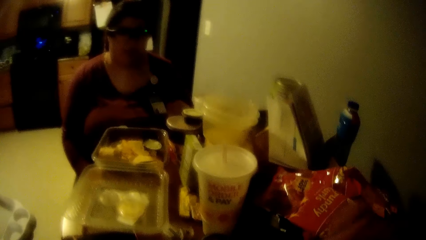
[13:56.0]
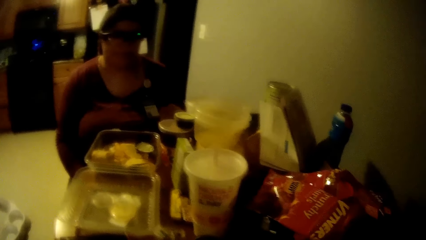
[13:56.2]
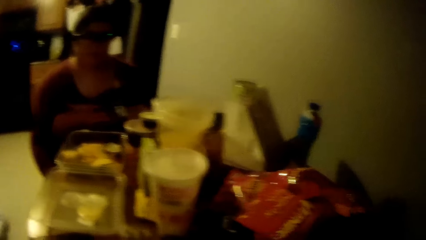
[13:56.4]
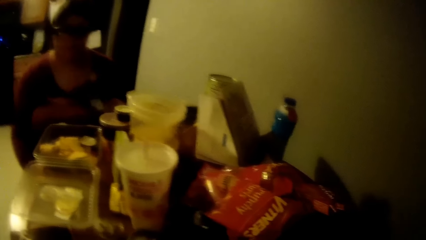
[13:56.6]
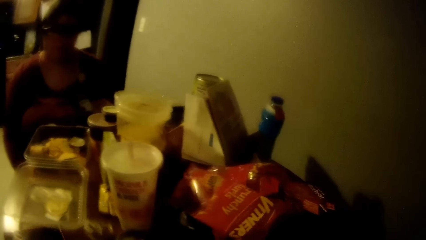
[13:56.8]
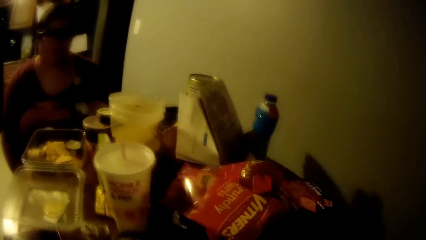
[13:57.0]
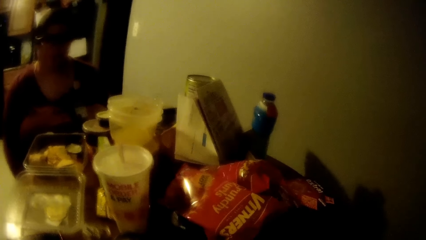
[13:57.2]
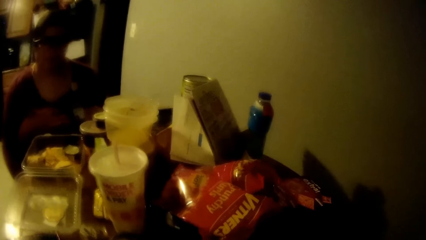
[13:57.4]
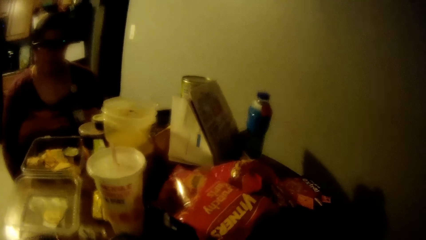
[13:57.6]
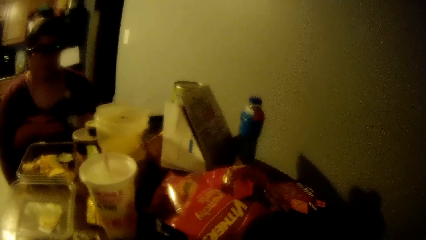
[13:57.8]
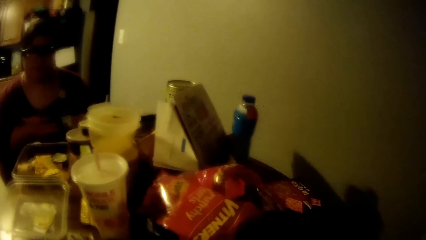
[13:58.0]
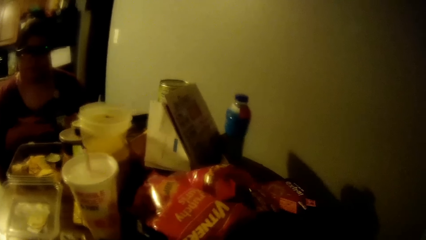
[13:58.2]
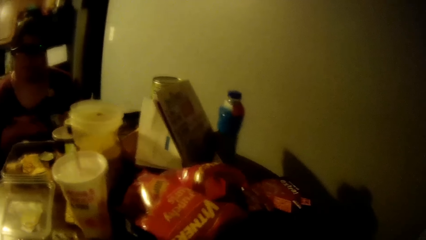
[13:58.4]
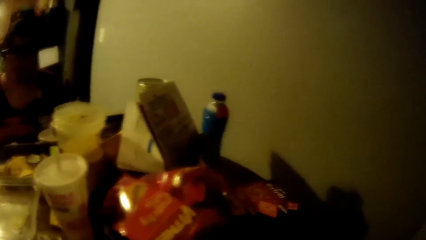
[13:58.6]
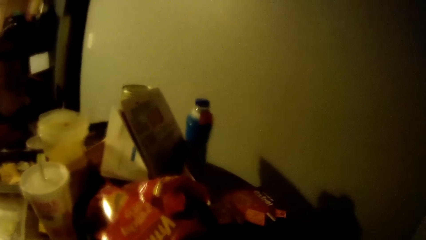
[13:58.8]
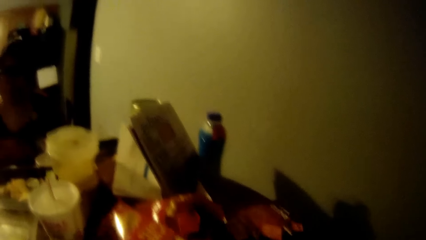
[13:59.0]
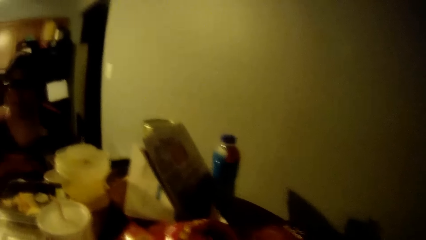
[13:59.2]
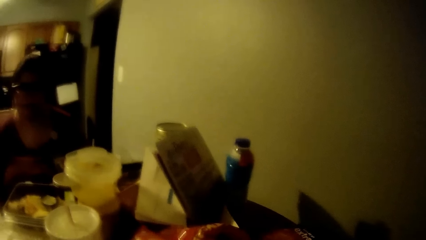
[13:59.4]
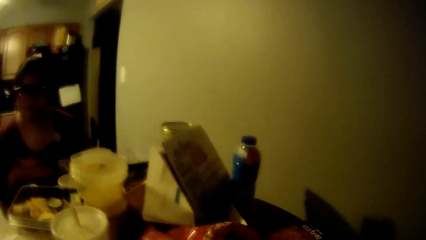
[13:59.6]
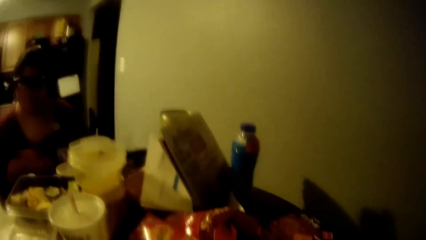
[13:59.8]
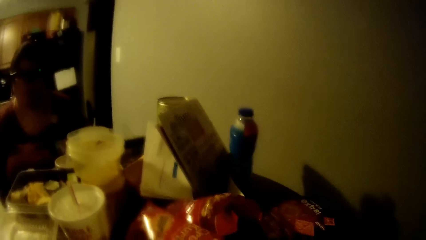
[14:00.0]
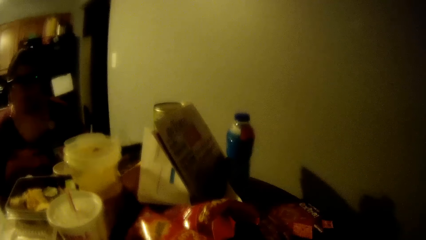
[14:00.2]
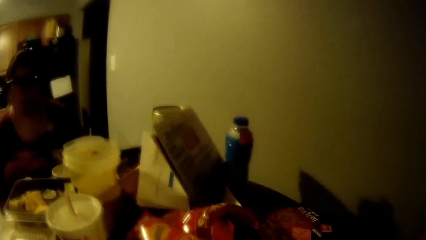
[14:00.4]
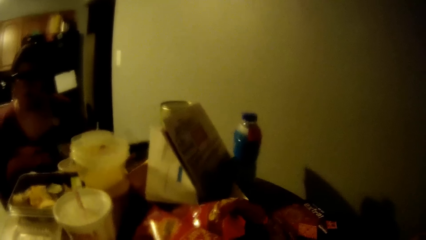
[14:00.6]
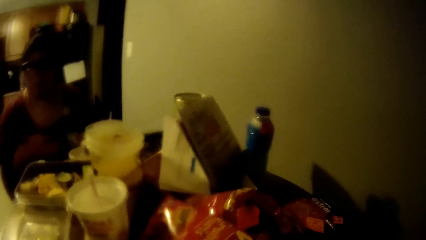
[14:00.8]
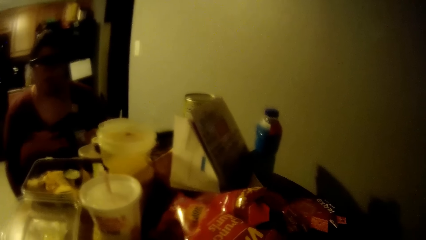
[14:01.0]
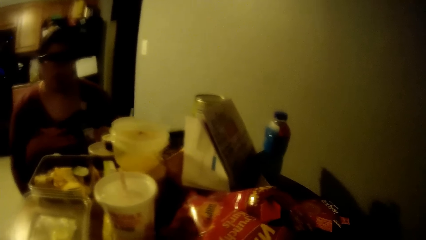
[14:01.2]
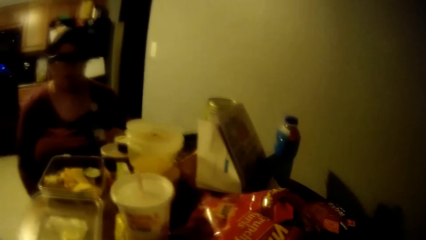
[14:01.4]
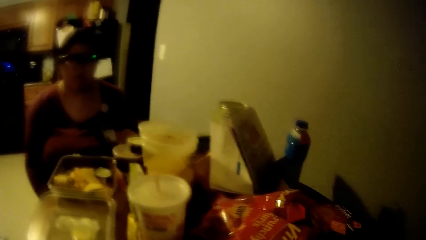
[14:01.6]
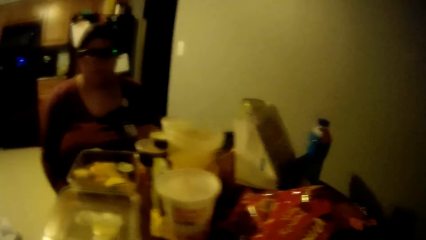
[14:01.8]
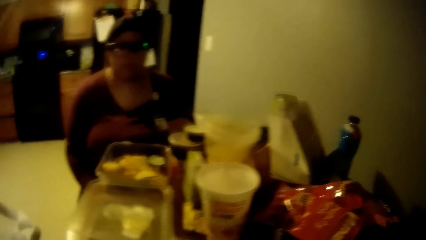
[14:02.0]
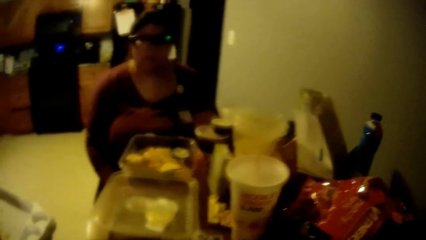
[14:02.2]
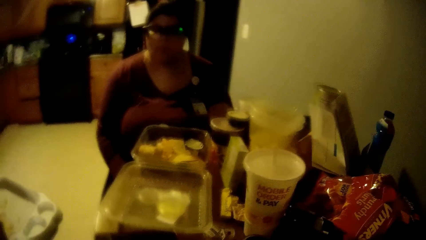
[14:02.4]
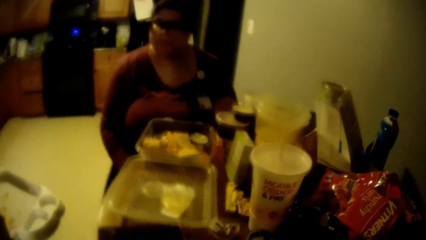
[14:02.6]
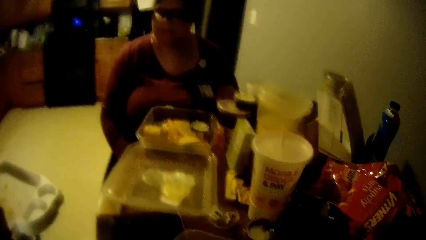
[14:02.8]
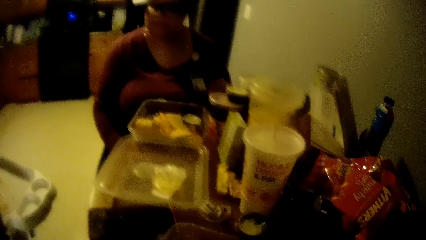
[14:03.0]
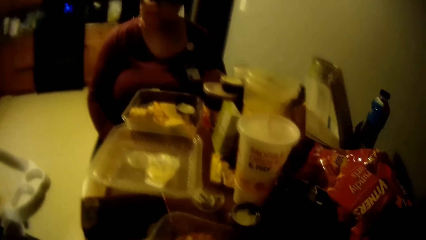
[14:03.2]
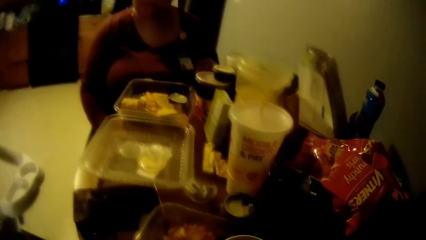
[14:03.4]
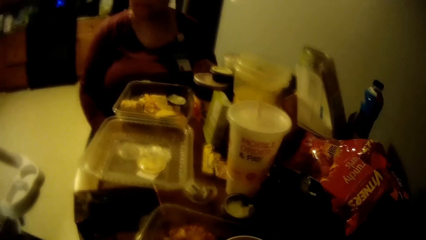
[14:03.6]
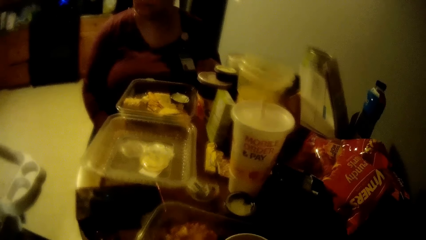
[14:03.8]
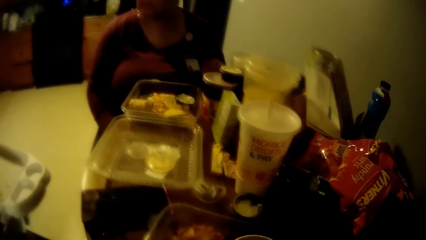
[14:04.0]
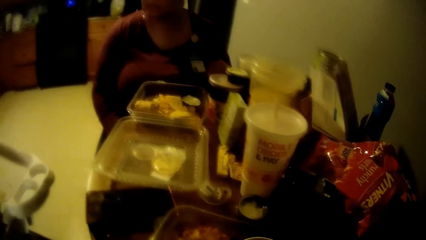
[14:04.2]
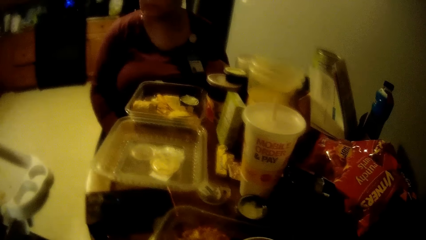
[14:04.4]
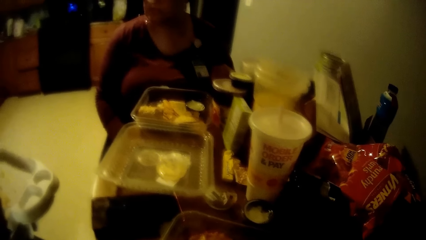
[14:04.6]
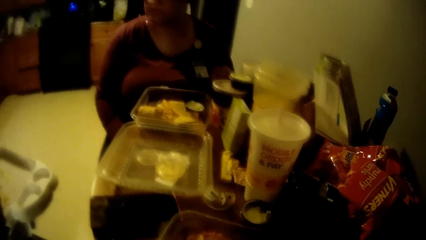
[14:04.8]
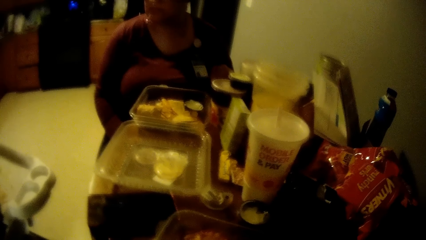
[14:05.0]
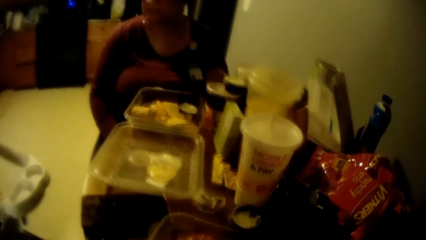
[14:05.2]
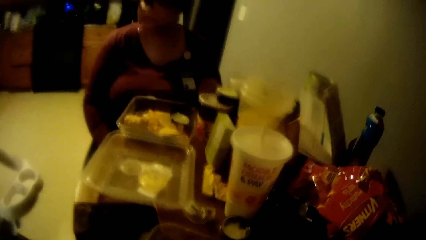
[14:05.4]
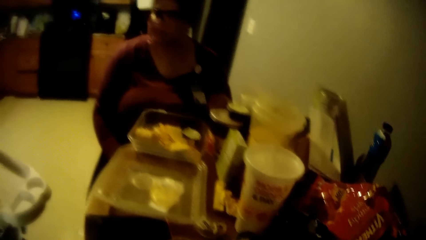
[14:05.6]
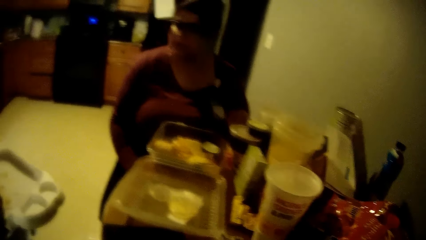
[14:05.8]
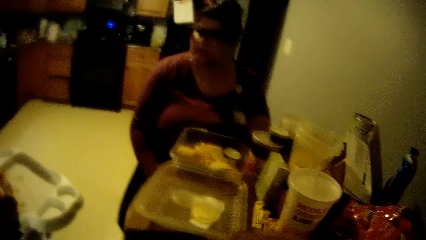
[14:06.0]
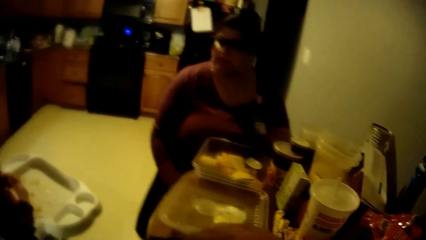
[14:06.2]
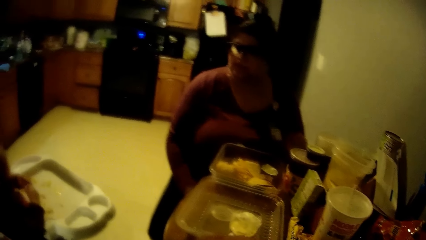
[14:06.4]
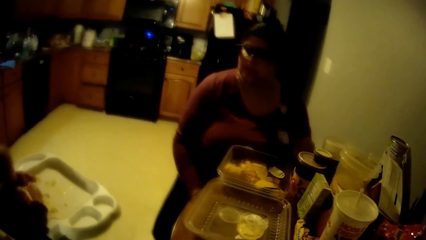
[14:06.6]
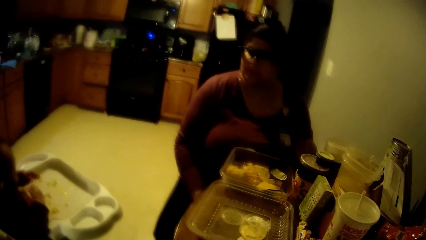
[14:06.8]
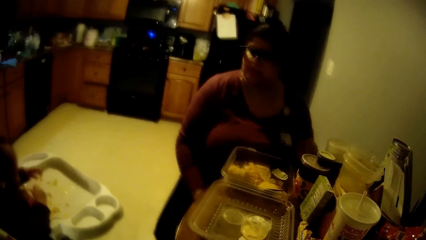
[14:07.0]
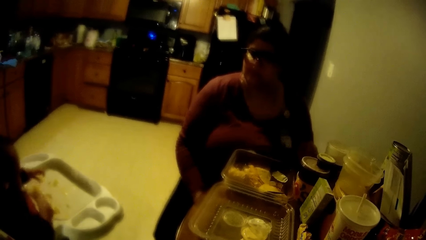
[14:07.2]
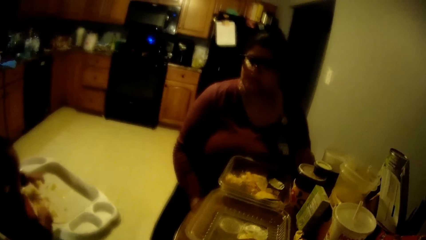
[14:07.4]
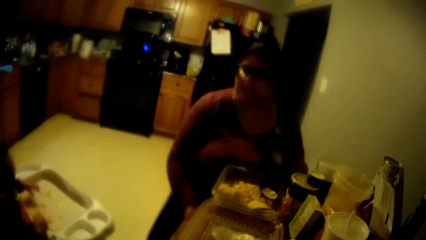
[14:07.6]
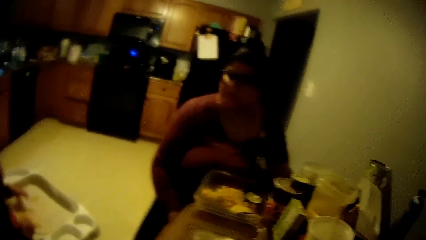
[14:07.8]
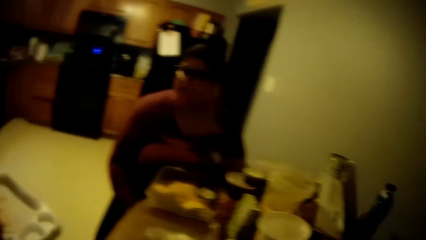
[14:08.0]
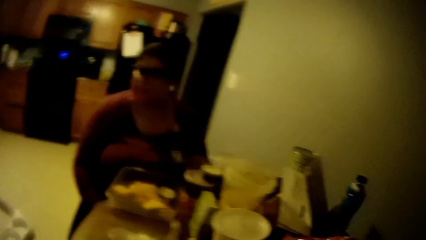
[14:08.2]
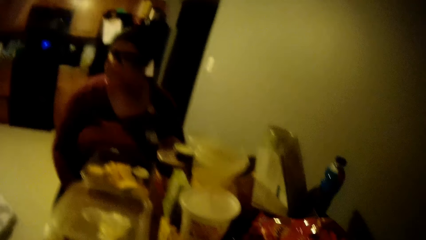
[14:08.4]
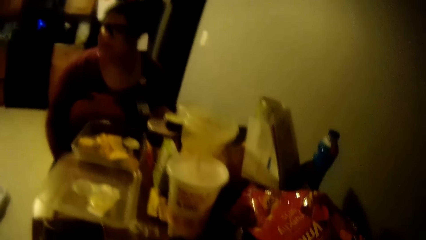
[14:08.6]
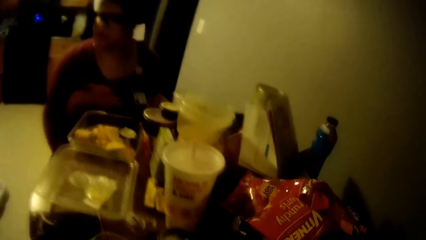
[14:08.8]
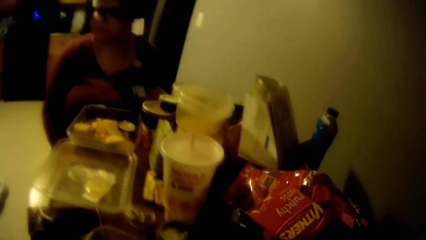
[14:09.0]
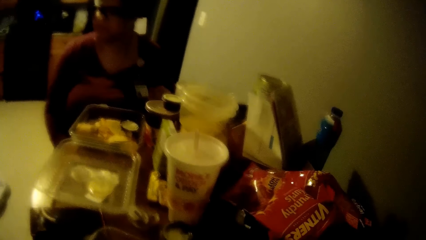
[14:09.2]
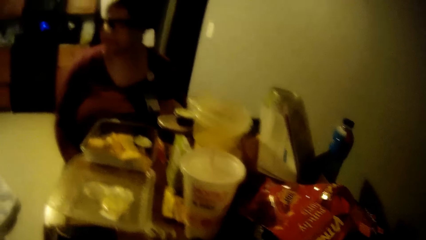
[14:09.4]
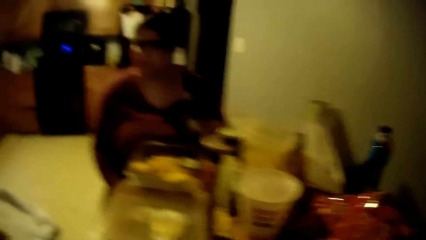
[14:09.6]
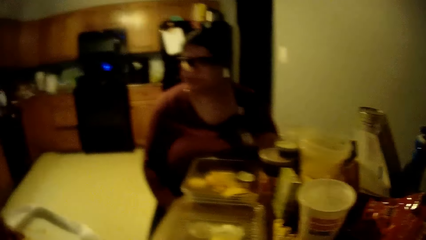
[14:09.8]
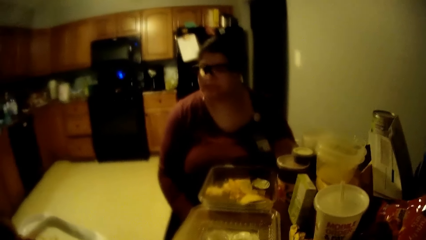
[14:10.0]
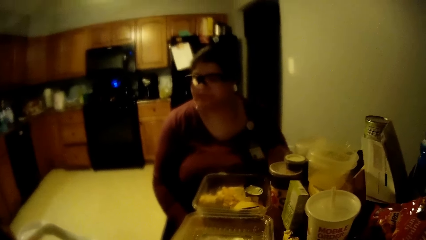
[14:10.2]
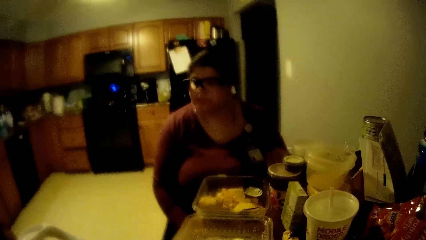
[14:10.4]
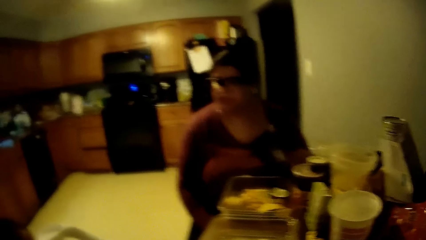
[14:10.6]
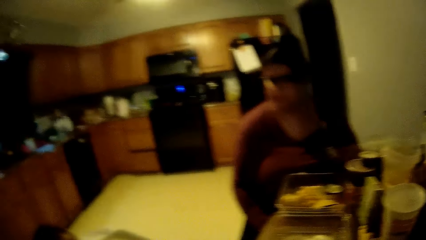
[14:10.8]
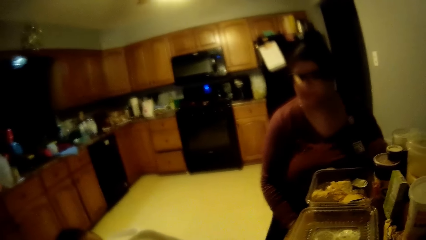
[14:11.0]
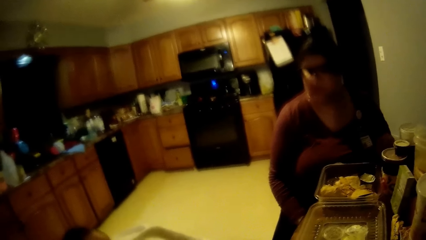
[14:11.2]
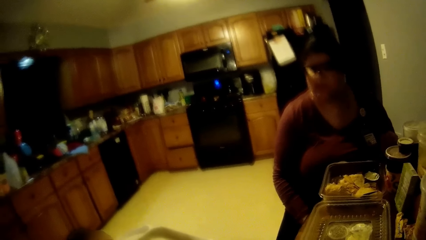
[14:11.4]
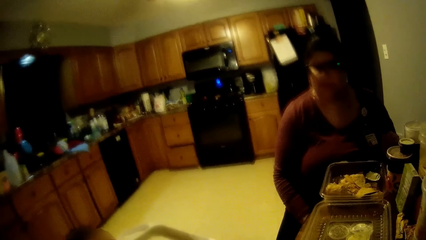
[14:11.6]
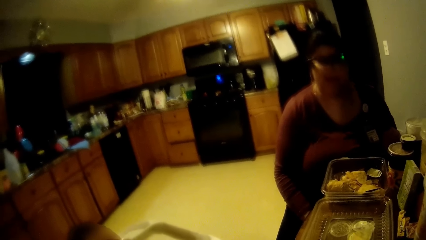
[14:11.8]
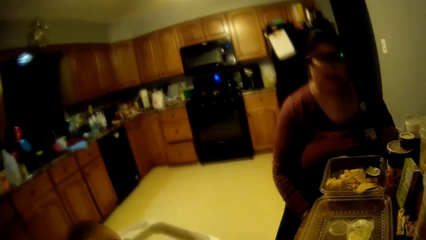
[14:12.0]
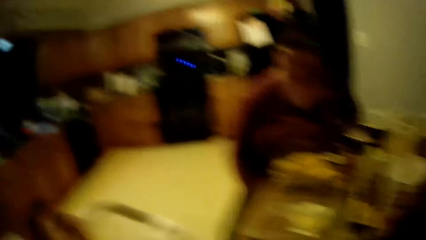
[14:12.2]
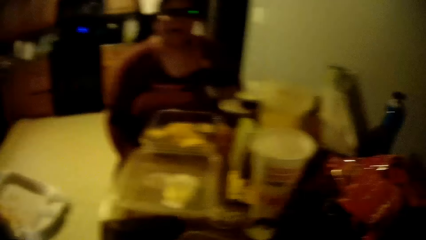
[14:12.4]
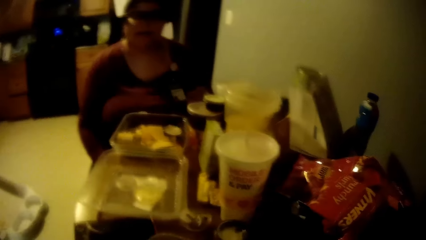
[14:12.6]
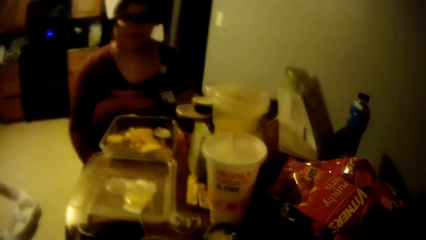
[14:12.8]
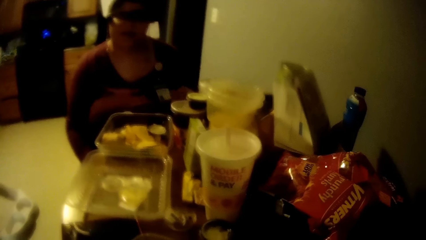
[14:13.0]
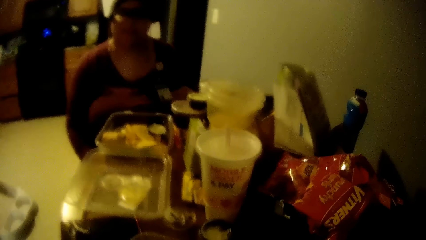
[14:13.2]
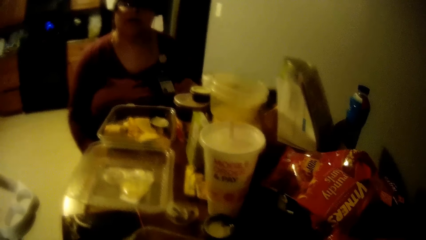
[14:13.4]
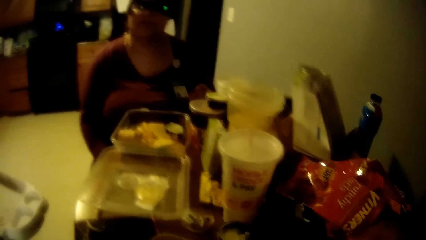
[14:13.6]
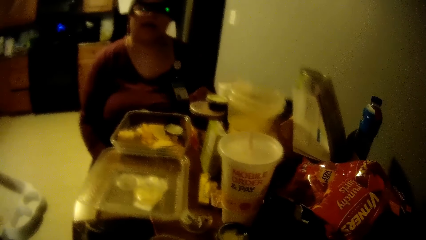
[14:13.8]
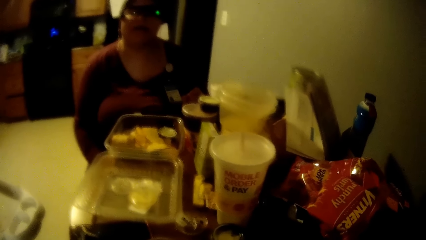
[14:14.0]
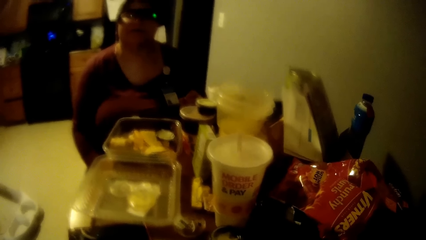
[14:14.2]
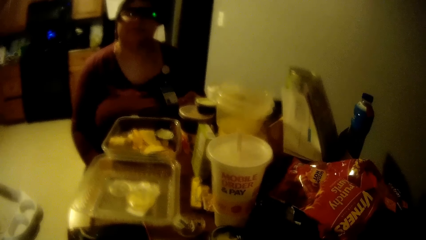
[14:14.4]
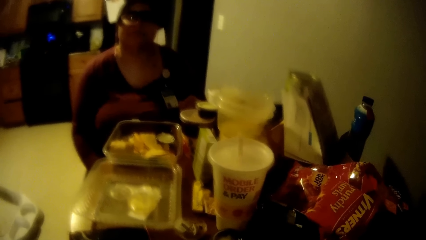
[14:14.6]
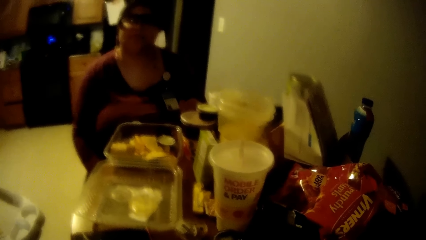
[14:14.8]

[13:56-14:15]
A baby eats cake on the baby bud booster seat with his left hand. The woman interacts with the camera wearer.
